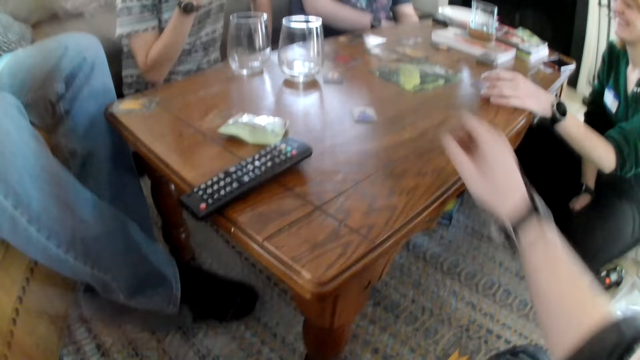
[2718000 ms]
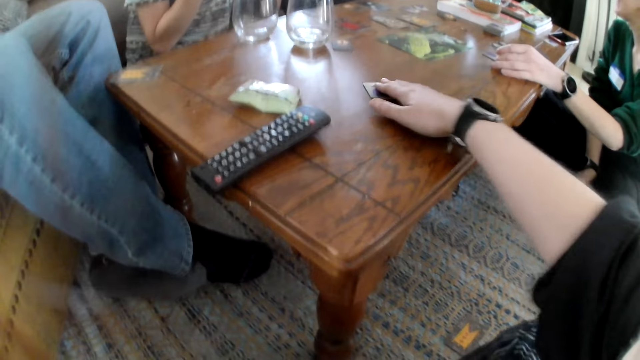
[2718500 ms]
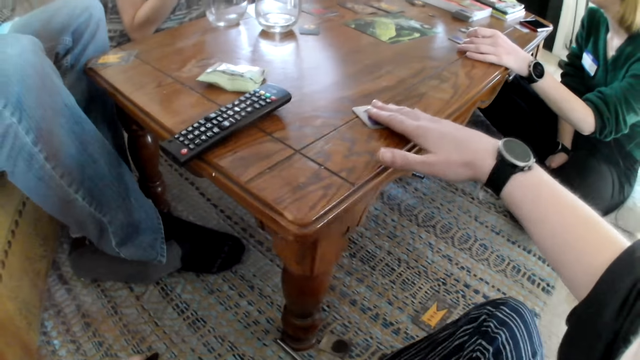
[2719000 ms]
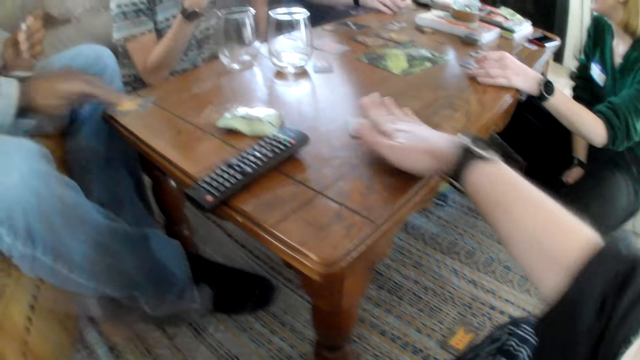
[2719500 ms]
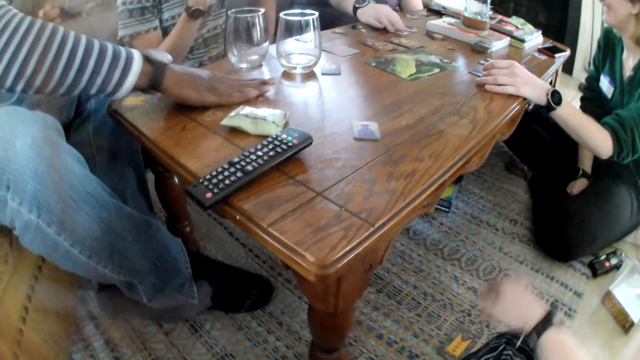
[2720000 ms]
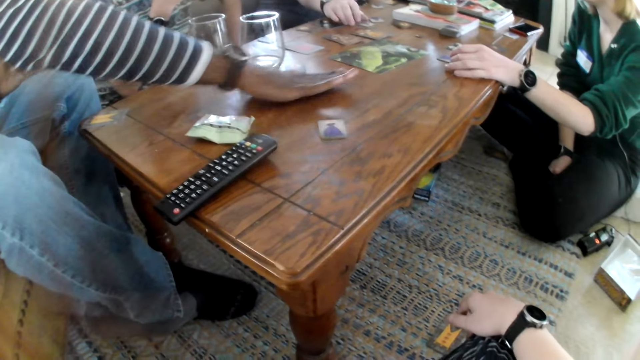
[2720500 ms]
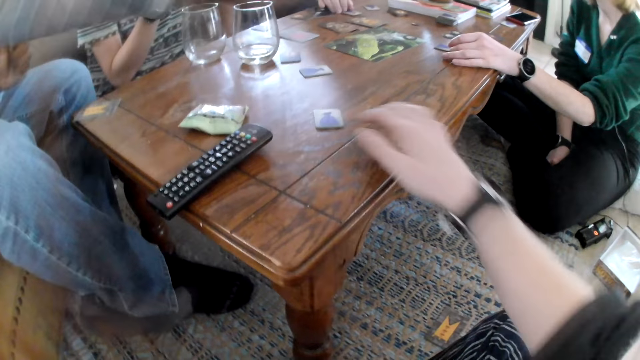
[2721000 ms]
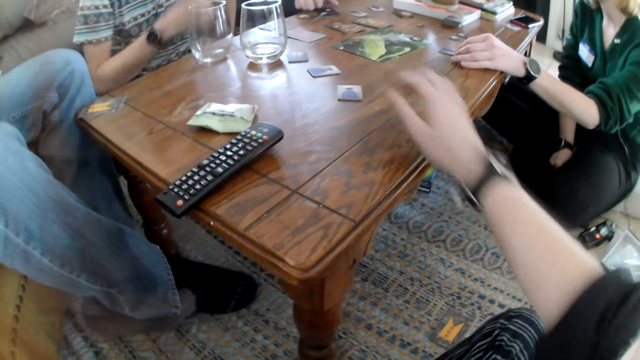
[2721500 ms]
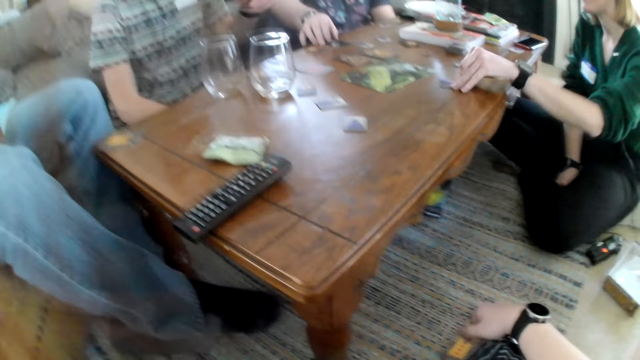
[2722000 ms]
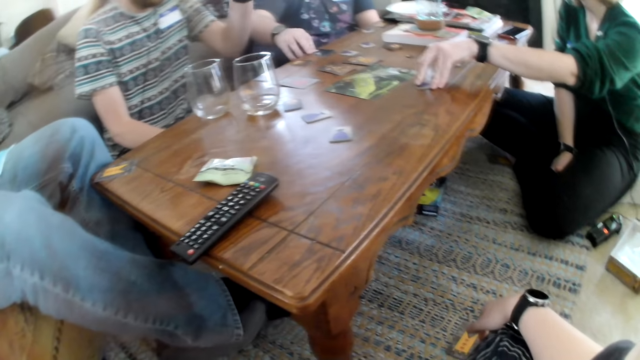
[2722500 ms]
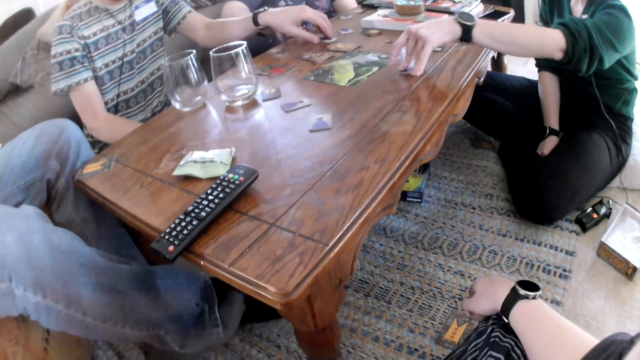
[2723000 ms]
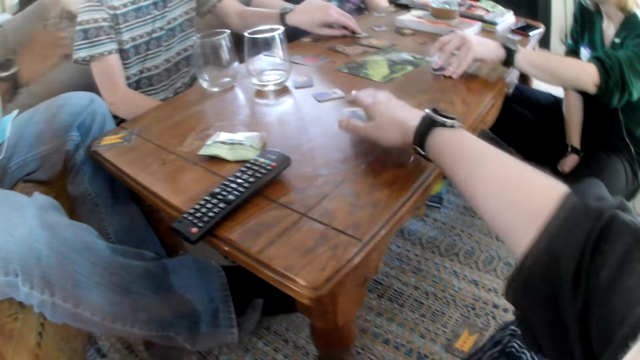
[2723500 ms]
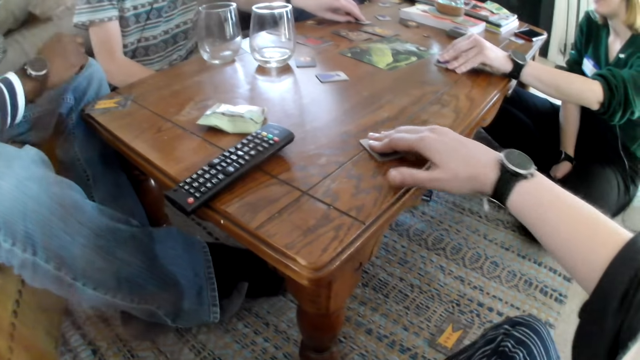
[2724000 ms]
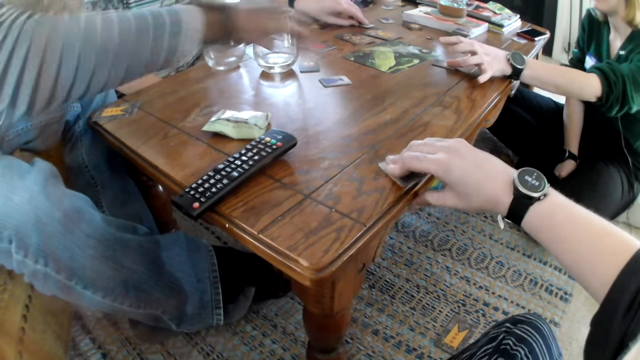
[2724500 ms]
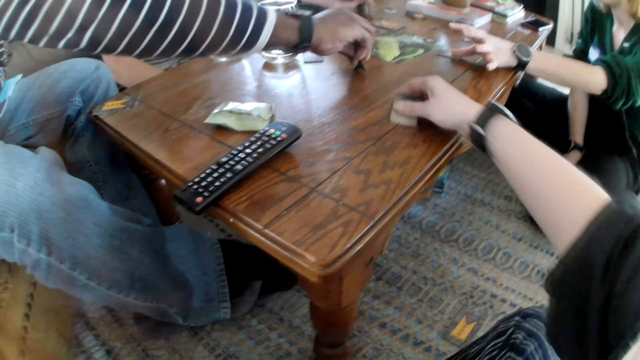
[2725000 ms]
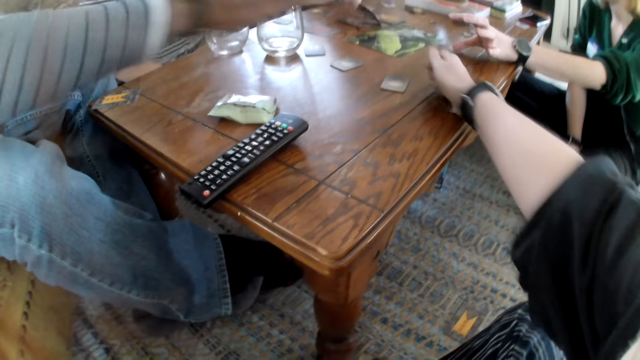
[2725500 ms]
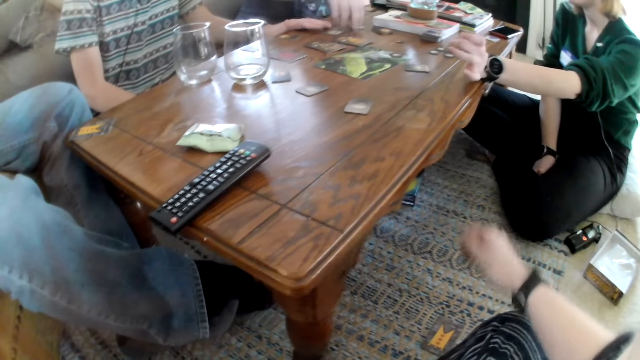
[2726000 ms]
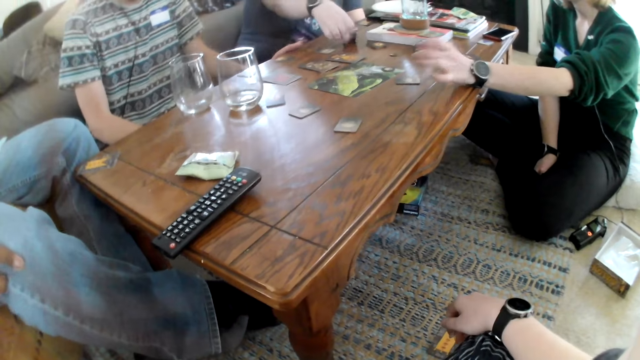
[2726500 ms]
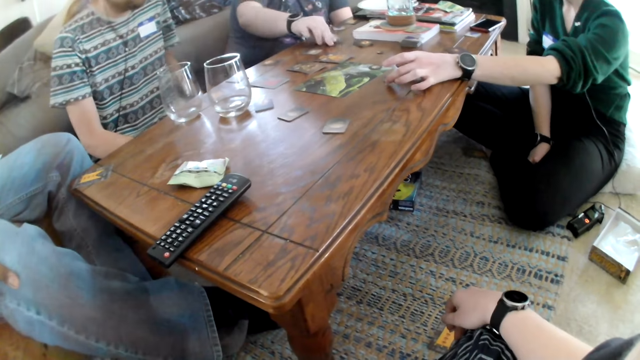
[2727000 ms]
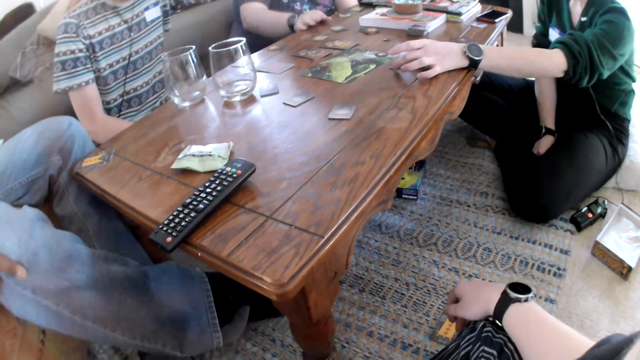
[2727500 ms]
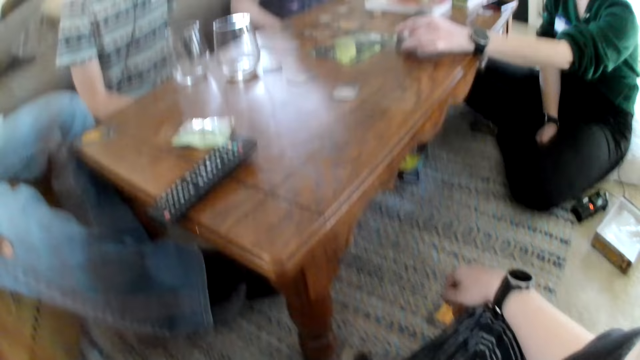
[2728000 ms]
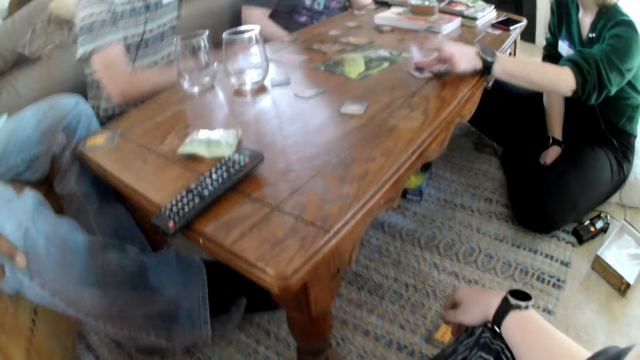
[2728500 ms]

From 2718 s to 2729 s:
The camera wearer moves a card on a table with her right hand. A man drops the card on the table with his right hand. A woman interacts with the group of people. The camera wearer lets go of the card on the table. Another man slides a card on the table. The camera wearer touches a card on the table. The woman opens a card on the table with her left hand. A third man raises his hand to something. The camera wearer opens a card on the table with her right hand. The woman speaks. The camera wearer pulls a card on the table. A fourth man opens a card on the table with his left hand. The first man opens a card on the table with his right hand. The camera wearer lets go of the card on the table. The second man flips the card on the table. The woman lets go of the card on the table. A fifth man opens a card on the table with his right hand. The woman puts the card face down on the table with her left hand. The camera wearer rests her hand on her knee.

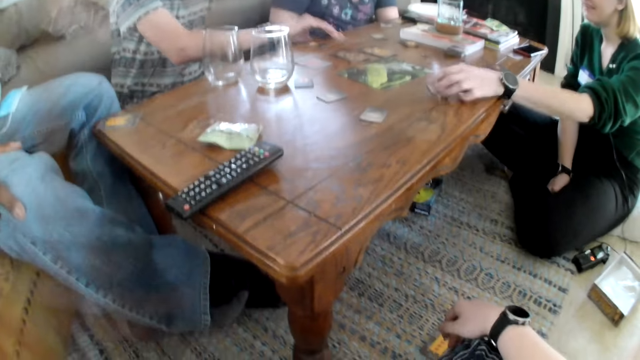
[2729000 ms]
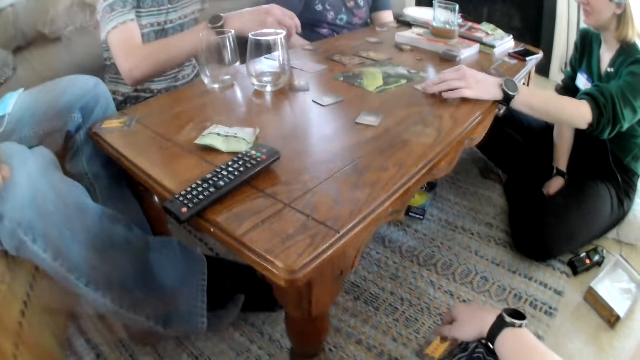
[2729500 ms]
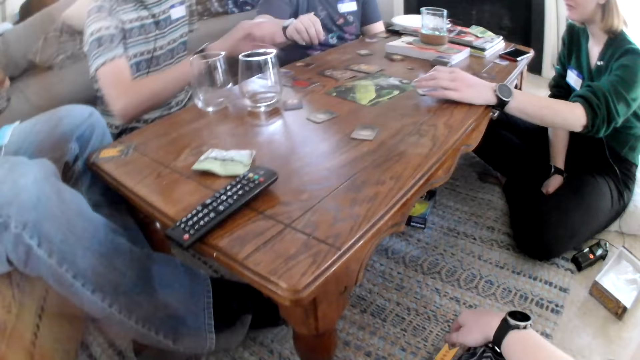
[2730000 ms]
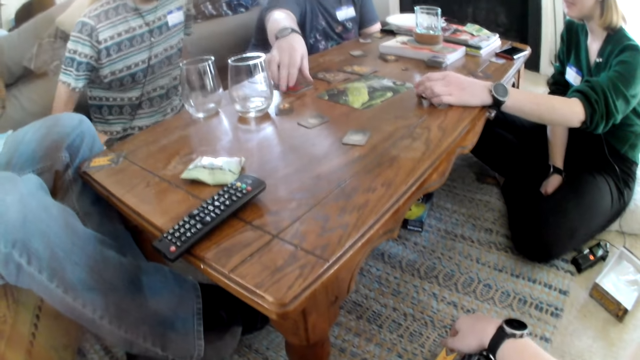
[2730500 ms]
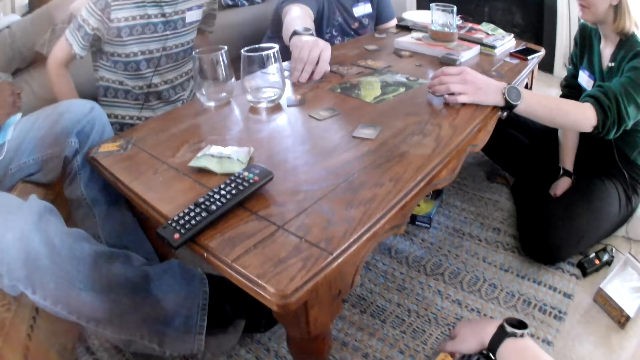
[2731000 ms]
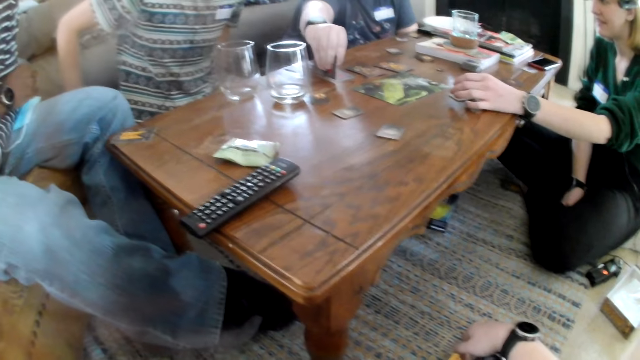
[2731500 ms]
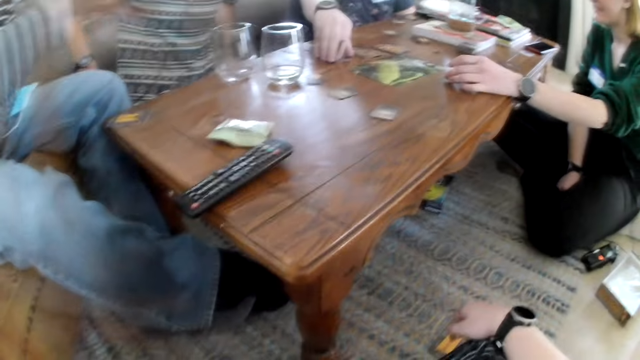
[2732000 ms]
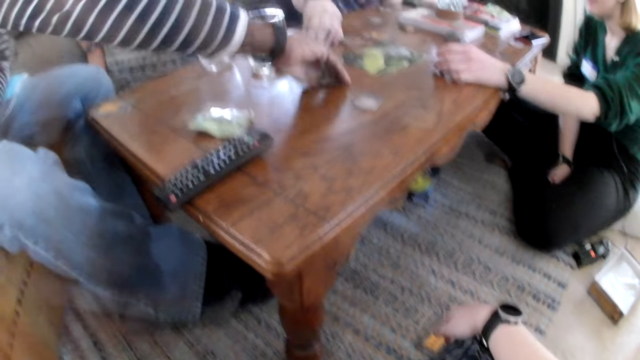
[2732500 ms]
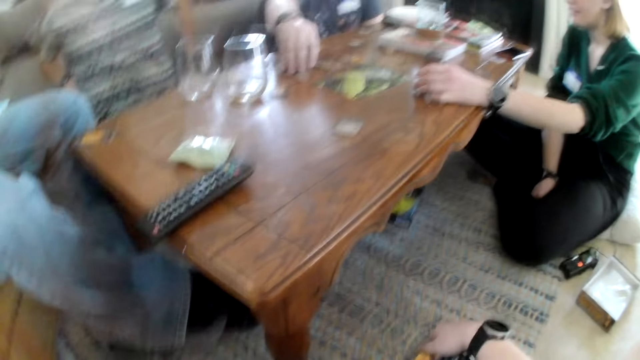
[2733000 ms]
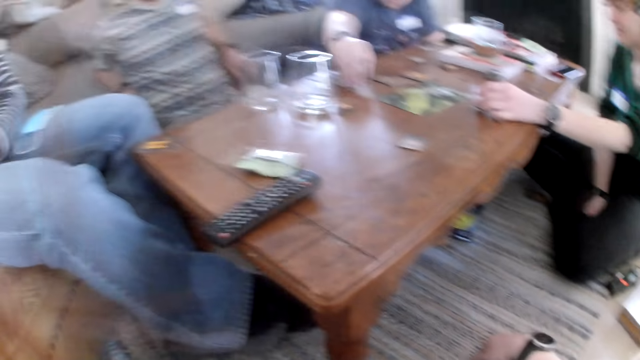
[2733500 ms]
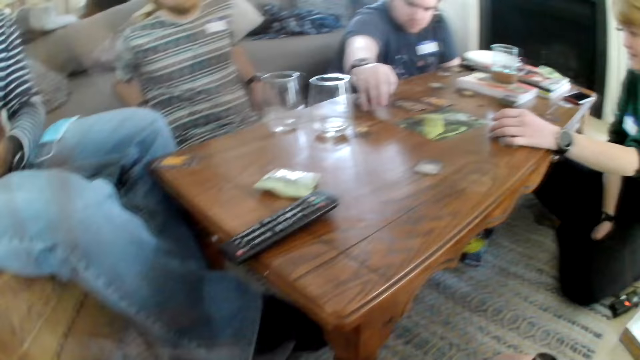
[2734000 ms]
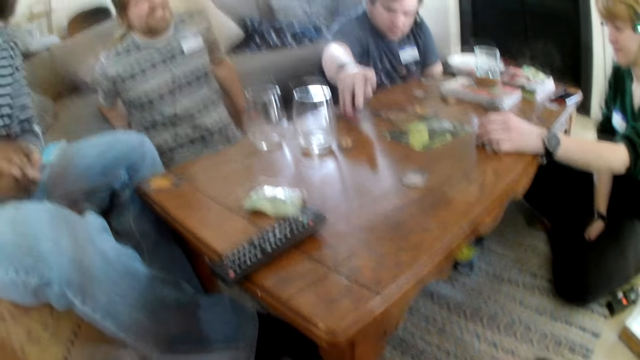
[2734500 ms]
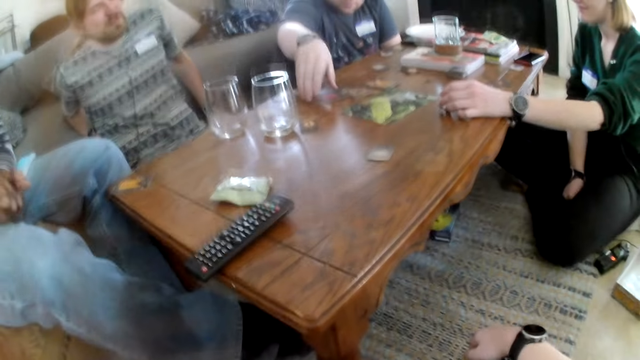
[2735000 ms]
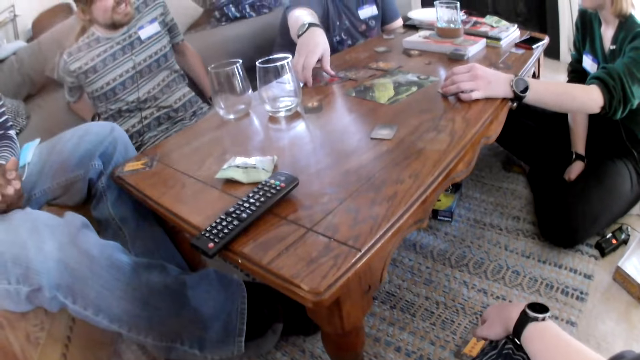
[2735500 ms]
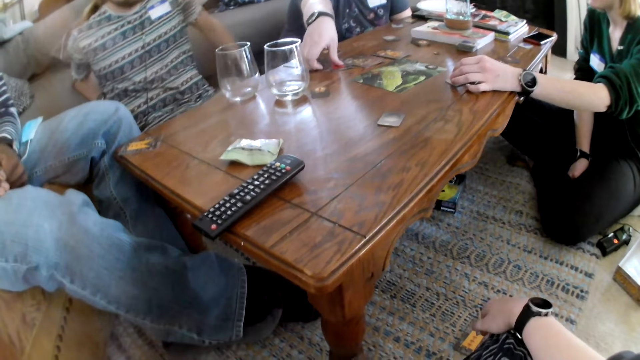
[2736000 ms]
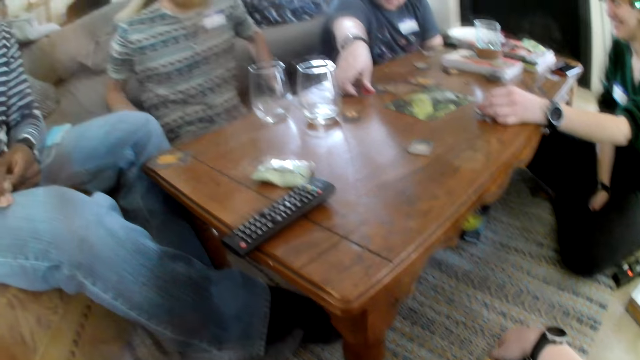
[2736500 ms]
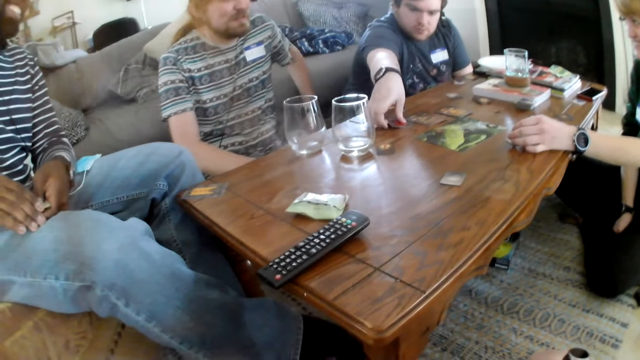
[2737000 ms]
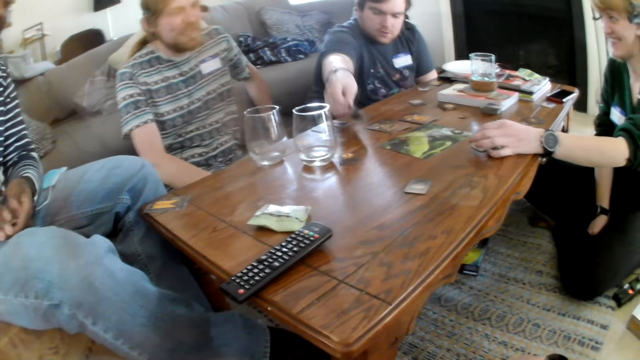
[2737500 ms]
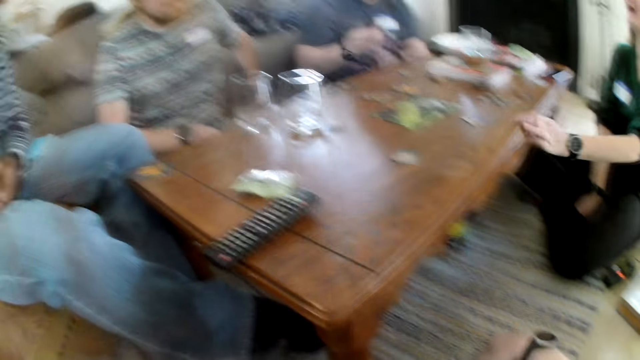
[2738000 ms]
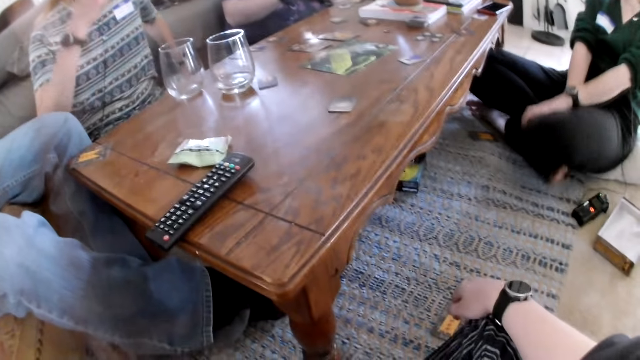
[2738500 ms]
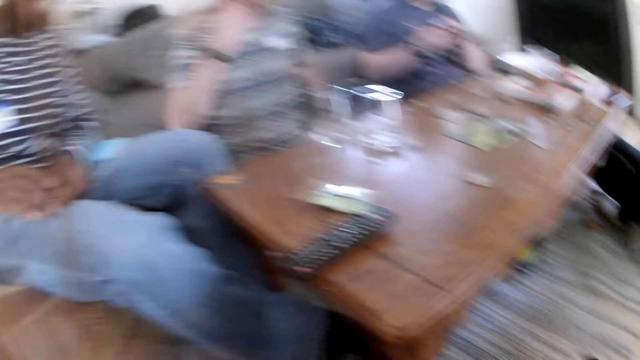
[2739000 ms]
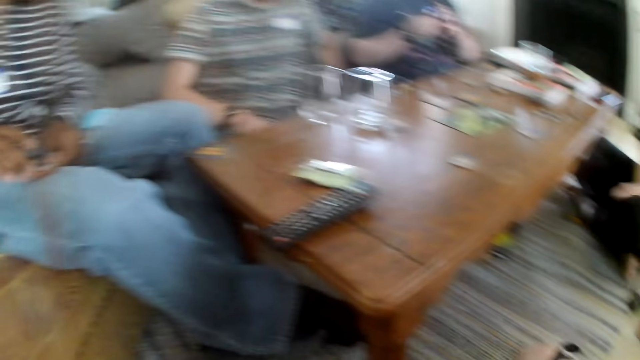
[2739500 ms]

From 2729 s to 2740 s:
A lady flips a card on the table. A man opens a card on the table with his right hand. Another man moves a card on the table. A third man picks some cards on the table with his right hand. A fourth man holds a card on the table. A fifth man picks a card from the table with his right hand. The fourth man picks a card from the table.
